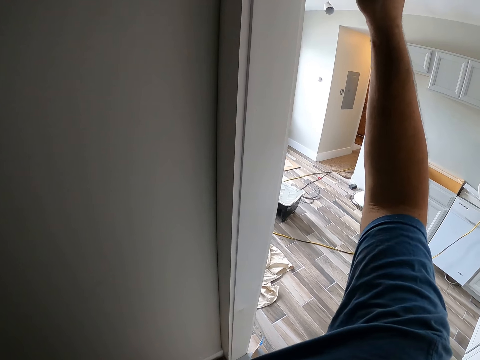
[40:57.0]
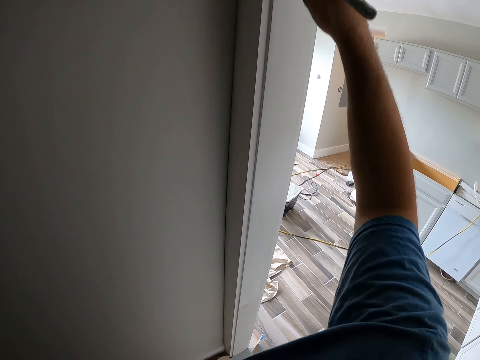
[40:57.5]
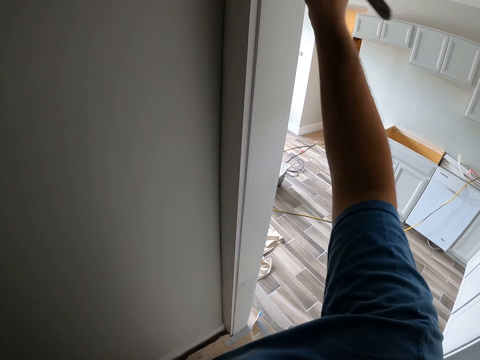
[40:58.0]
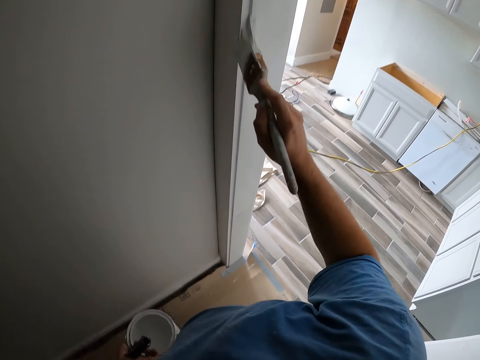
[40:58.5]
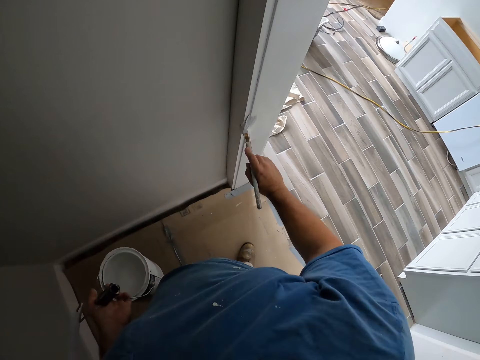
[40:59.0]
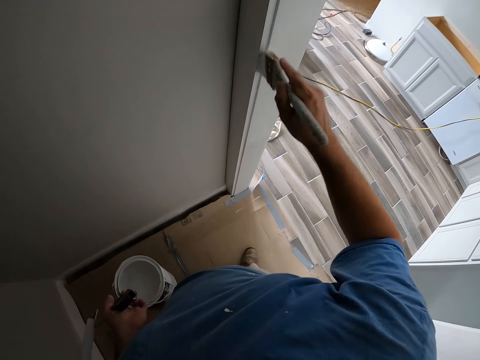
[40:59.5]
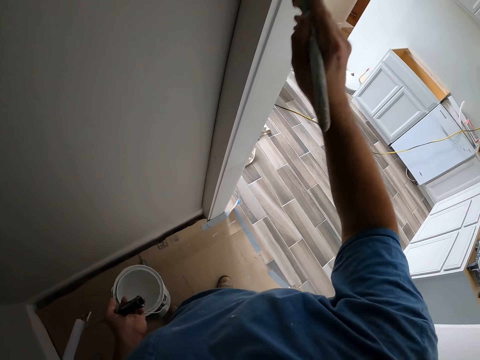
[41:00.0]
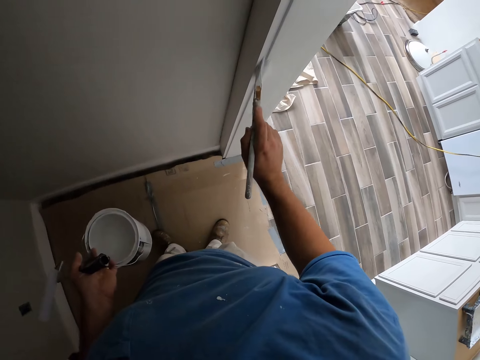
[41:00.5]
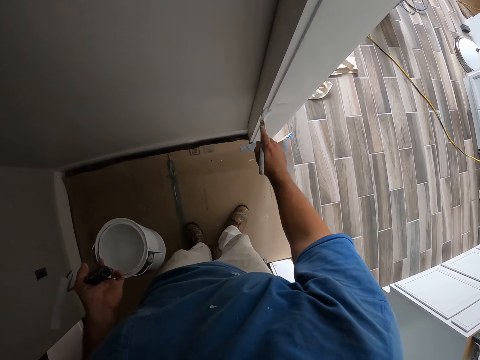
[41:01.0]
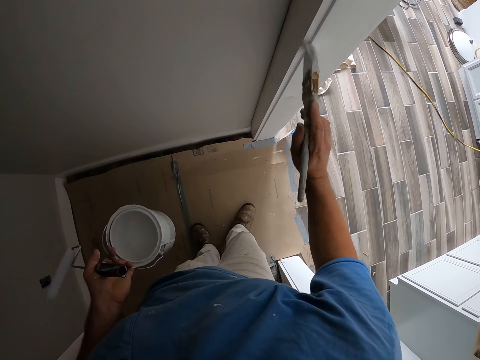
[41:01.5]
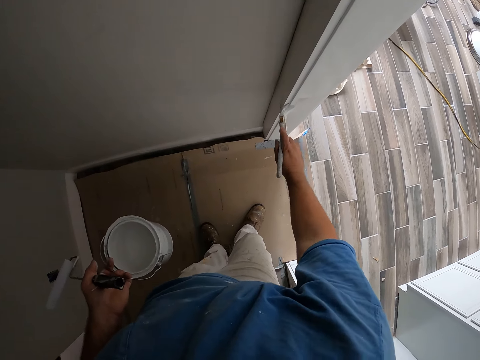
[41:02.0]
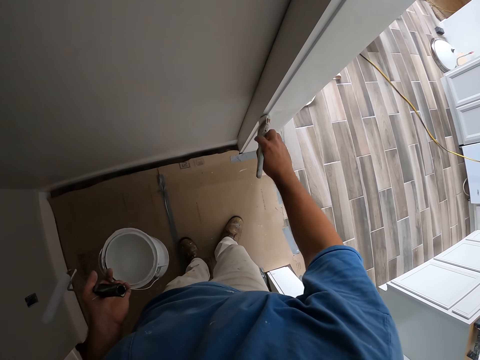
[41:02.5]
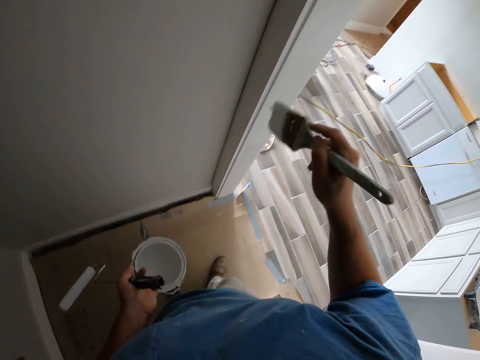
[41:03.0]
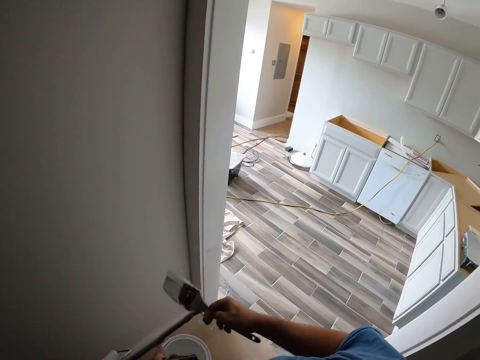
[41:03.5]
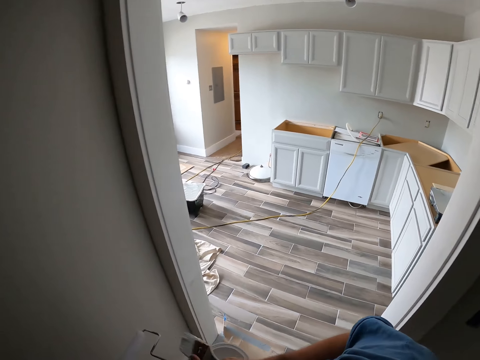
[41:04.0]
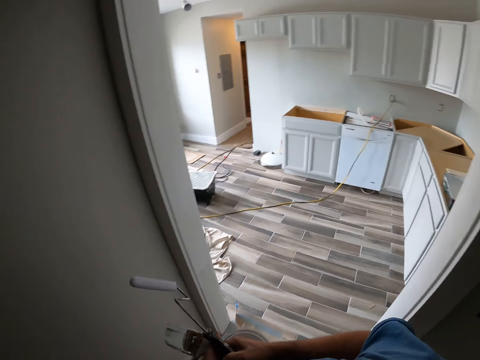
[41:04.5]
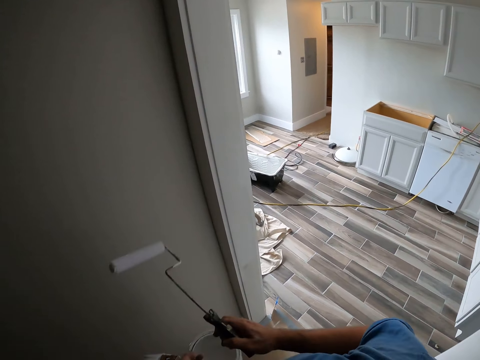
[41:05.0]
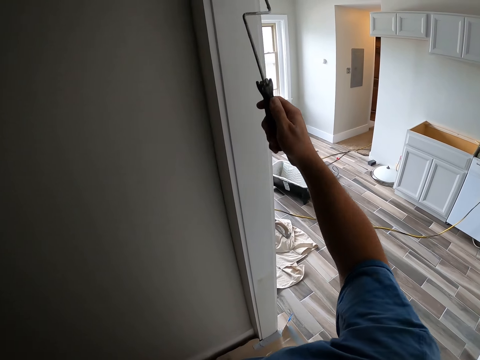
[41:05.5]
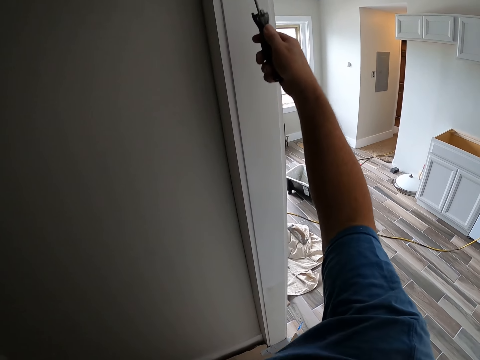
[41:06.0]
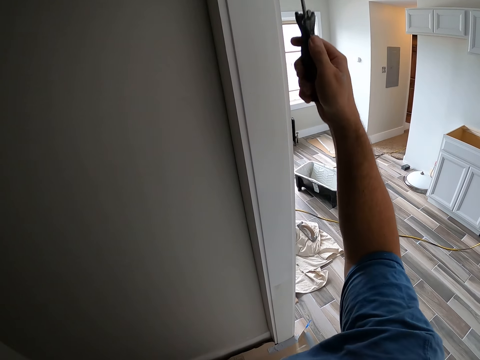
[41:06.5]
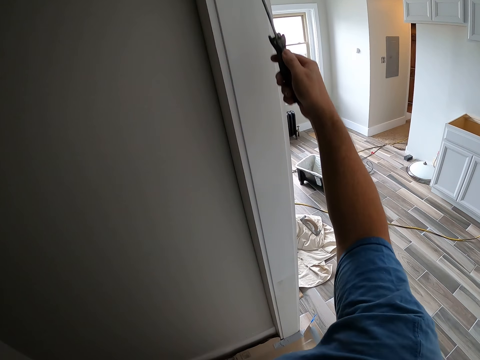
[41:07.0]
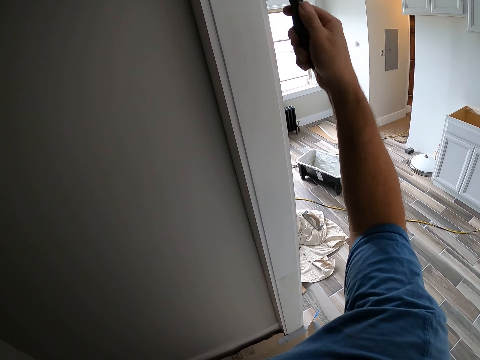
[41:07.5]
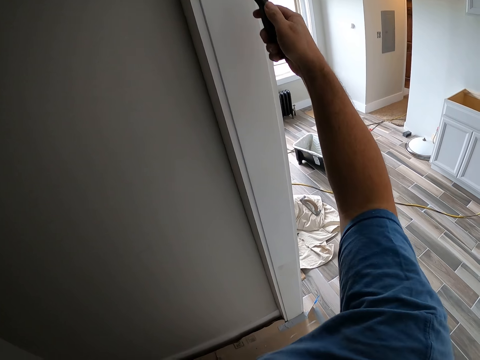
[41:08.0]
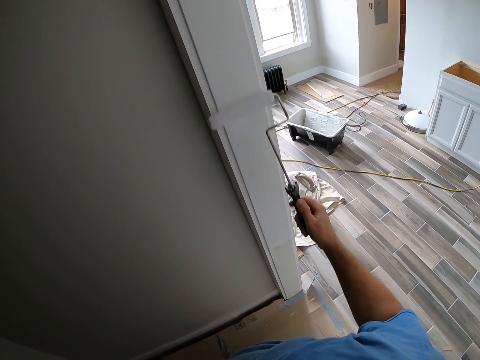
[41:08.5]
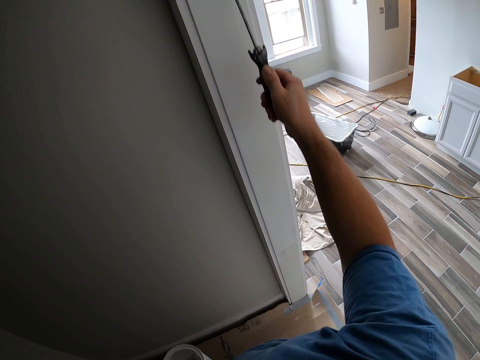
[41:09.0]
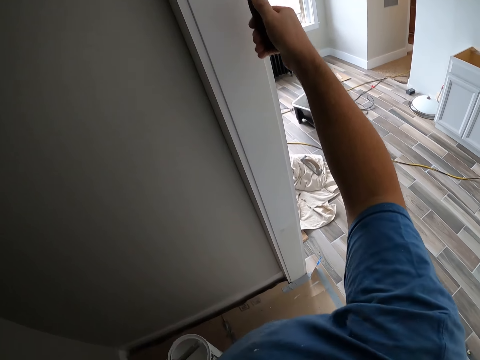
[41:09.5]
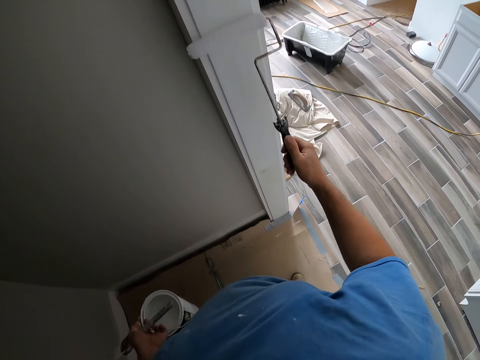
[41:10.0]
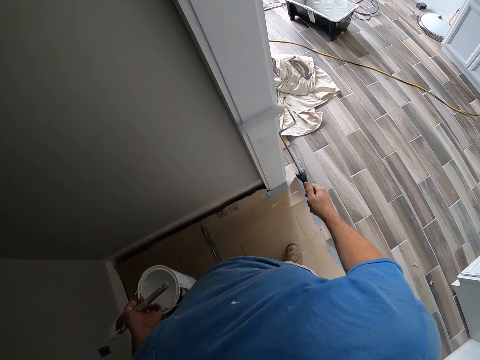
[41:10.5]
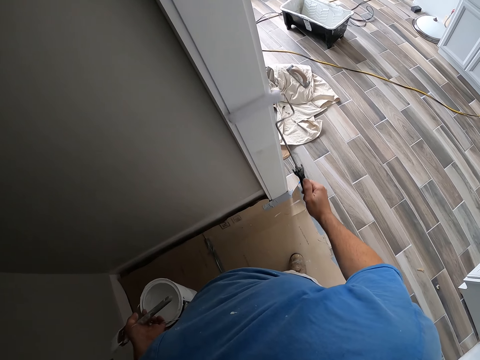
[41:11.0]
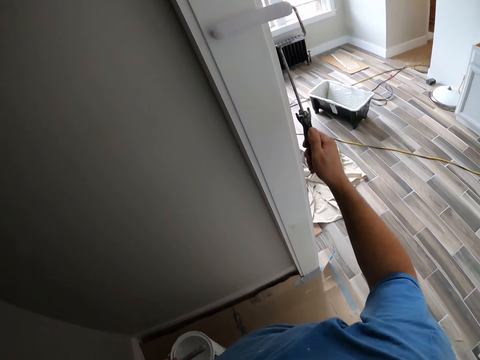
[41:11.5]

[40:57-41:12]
The camera wearer picks the roller from the other hand. He passes the paintbrush to his left hand. He passes the short paint roller to his right hand. He paints the door frame with the short paint roller.

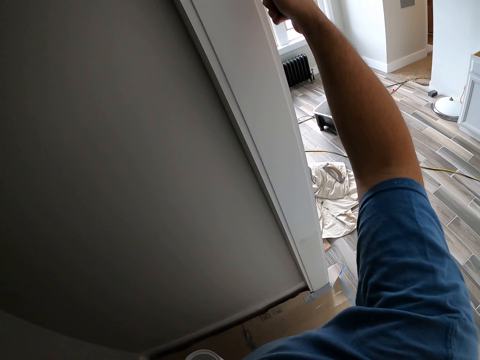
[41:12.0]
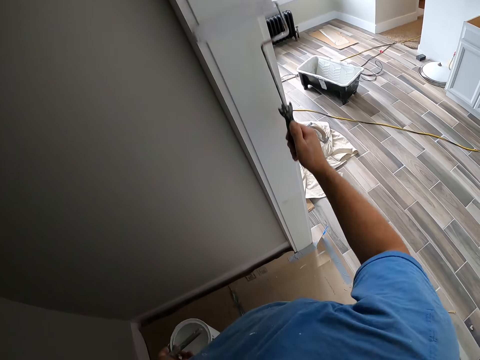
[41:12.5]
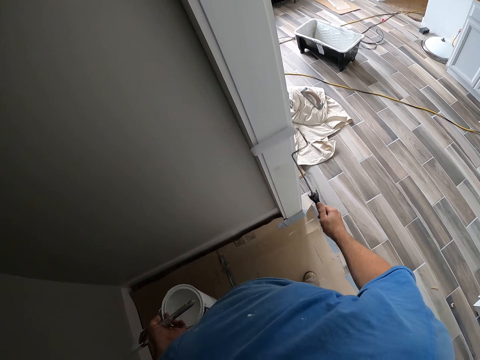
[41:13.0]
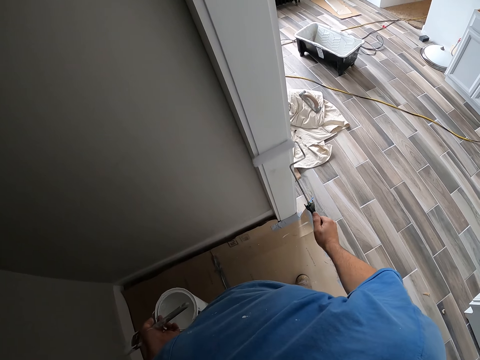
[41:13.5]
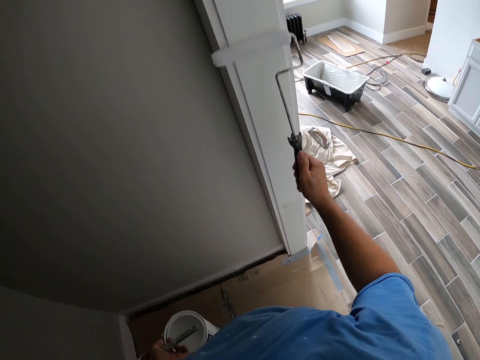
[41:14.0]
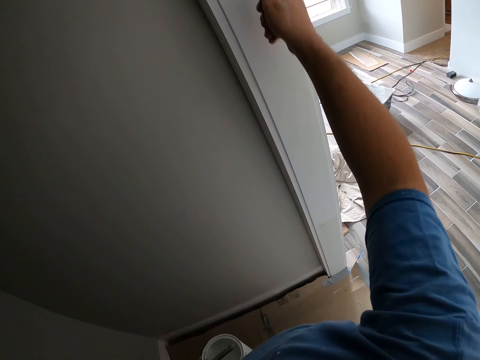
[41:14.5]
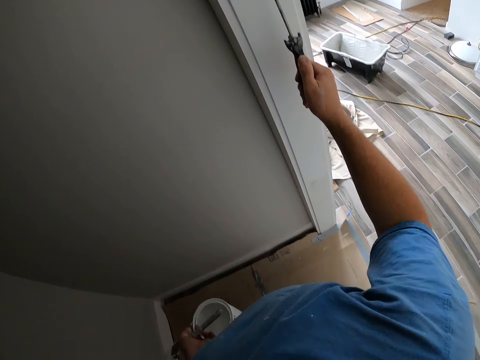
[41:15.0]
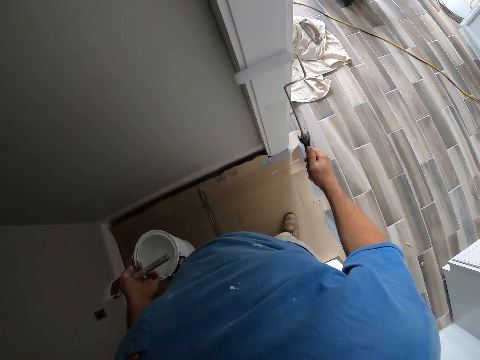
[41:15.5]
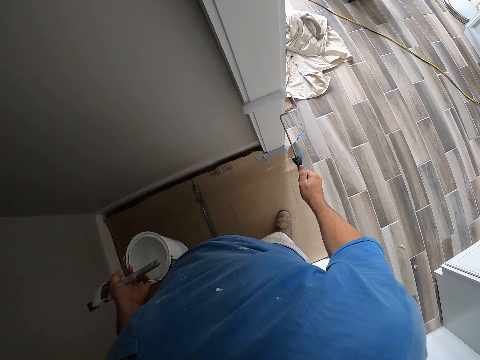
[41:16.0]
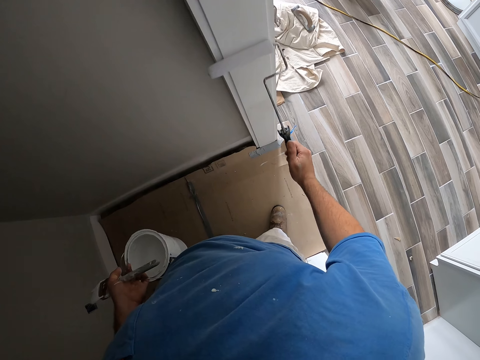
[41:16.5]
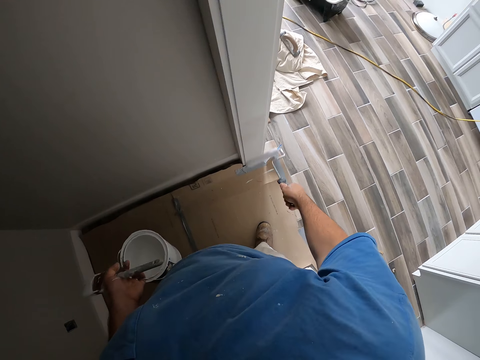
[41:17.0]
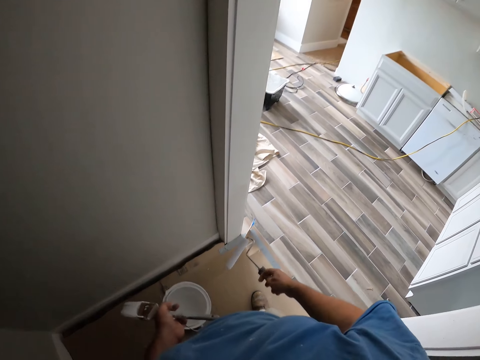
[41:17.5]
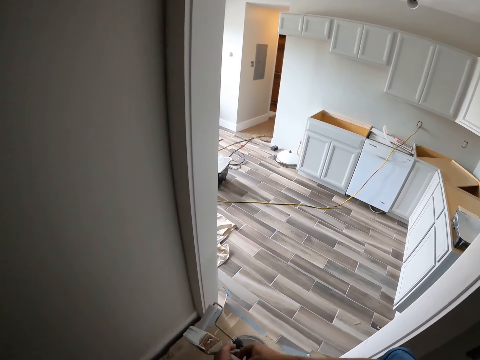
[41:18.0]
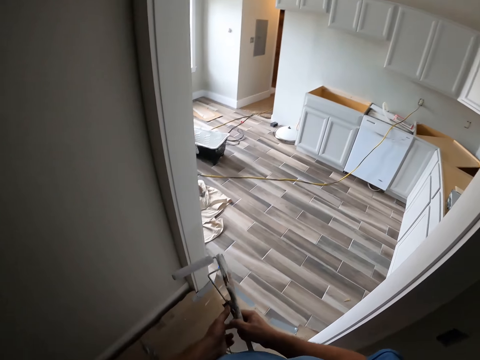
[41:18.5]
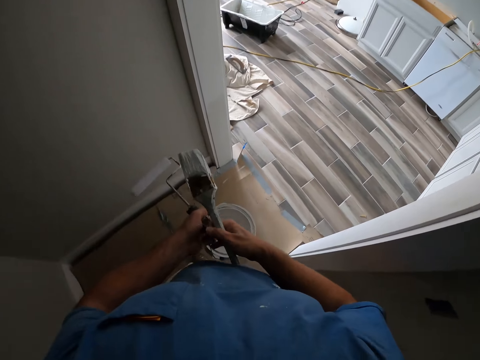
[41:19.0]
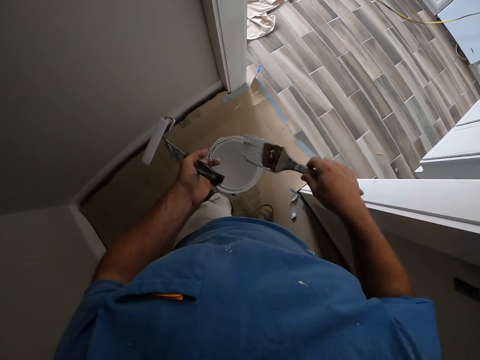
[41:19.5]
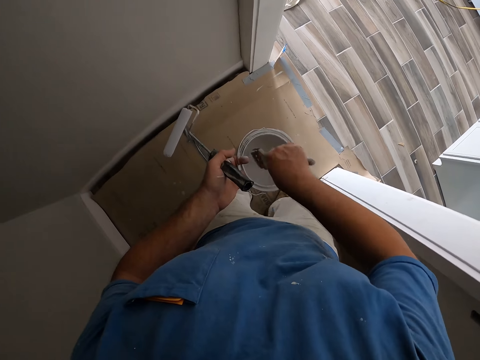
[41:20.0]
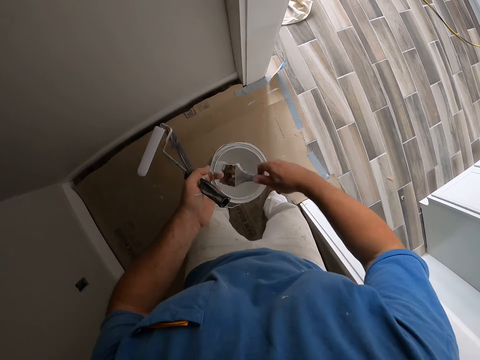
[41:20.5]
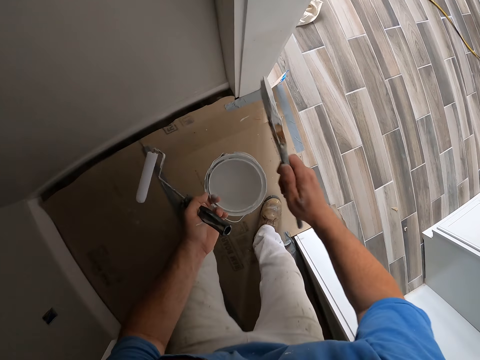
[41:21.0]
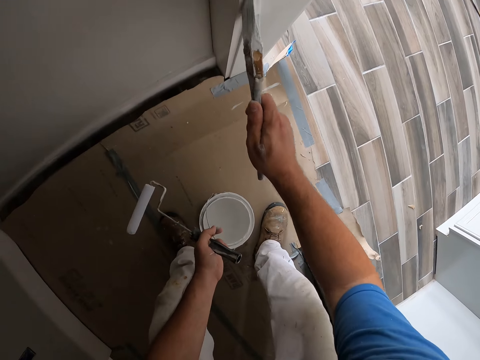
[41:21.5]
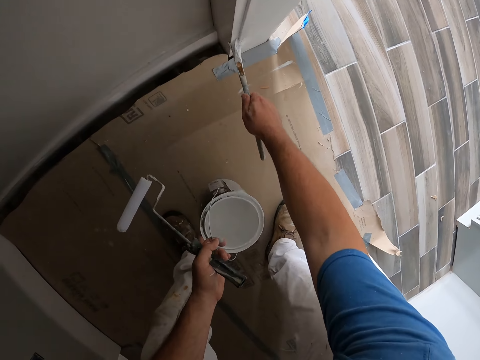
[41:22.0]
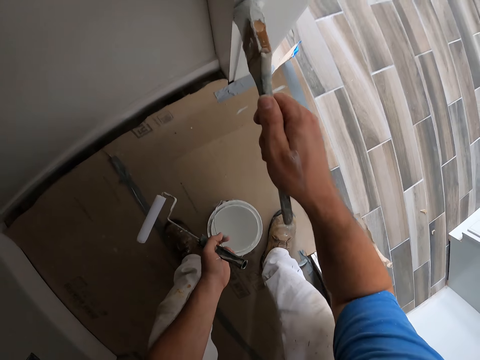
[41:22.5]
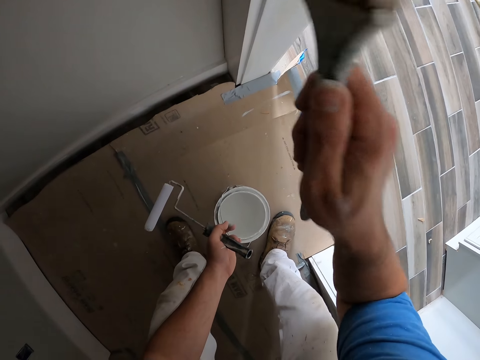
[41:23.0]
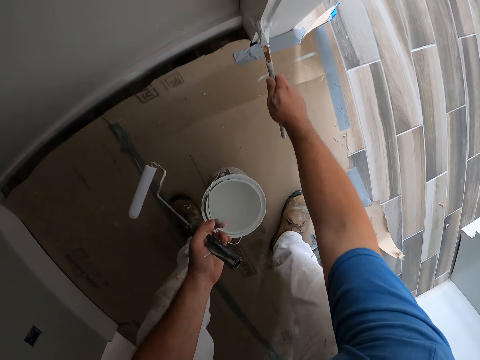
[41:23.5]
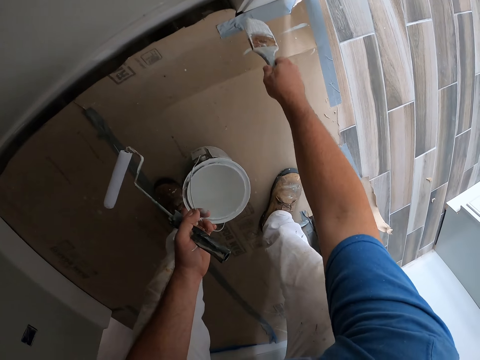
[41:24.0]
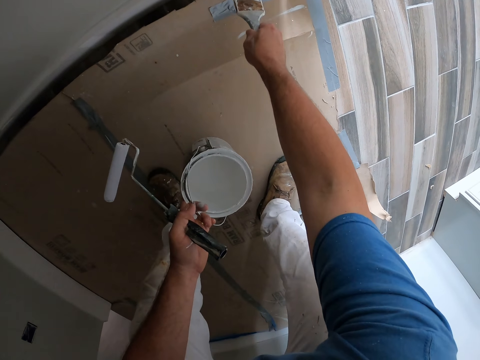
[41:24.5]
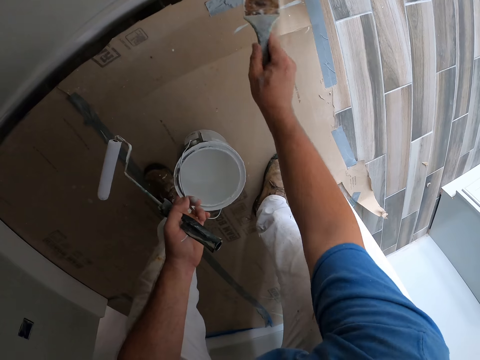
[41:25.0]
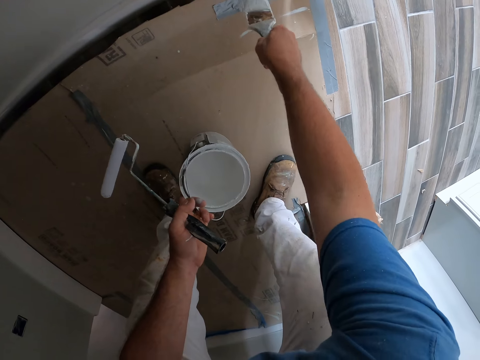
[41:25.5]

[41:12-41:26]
The camera wearer picks the brush from the other hand. He passes the short paint roller to his left hand. He passes the paintbrush to his right hand. He takes paint from the paint container with the paintbrush. He paints the door frame with the paintbrush.
